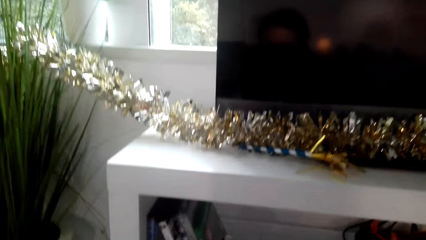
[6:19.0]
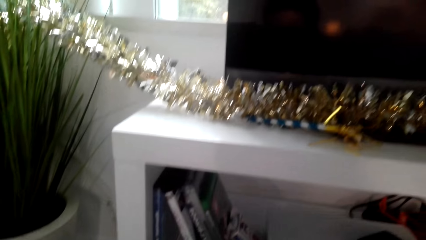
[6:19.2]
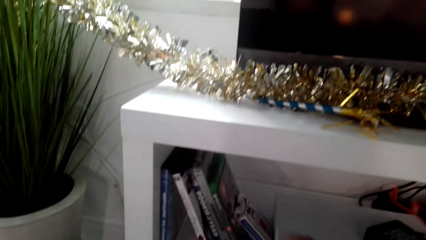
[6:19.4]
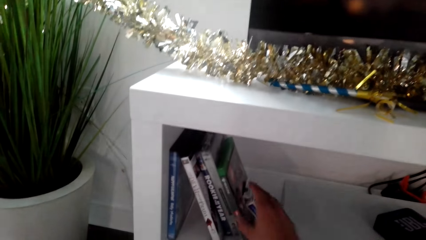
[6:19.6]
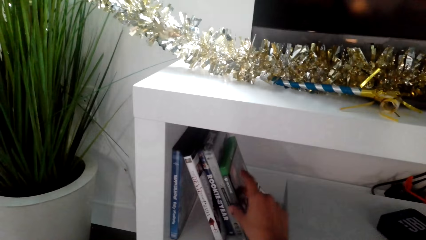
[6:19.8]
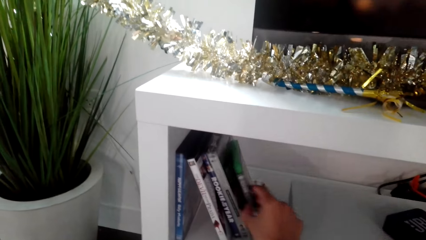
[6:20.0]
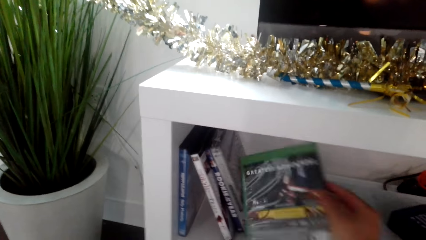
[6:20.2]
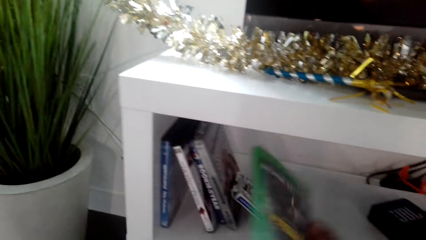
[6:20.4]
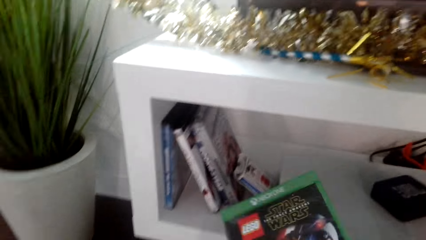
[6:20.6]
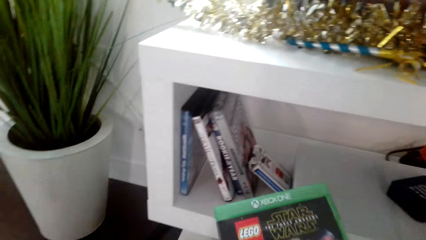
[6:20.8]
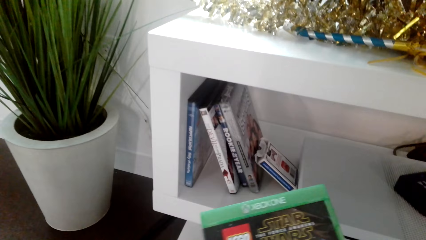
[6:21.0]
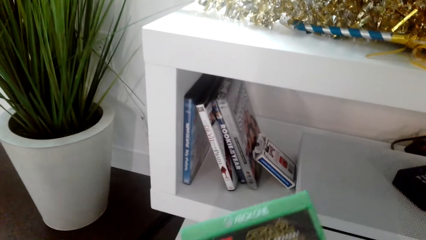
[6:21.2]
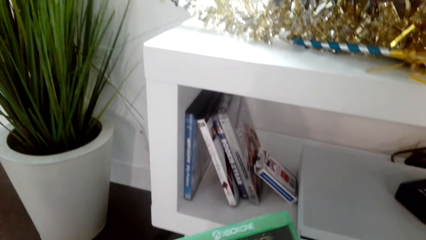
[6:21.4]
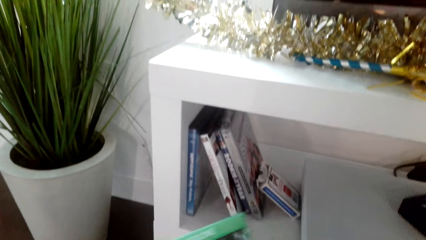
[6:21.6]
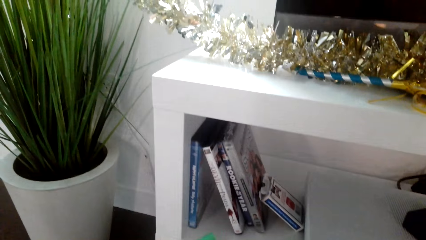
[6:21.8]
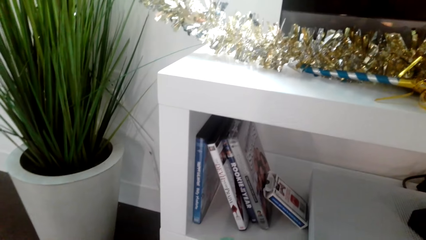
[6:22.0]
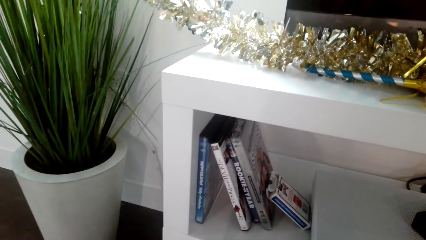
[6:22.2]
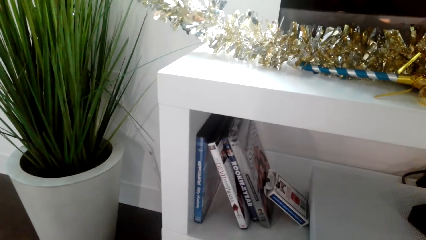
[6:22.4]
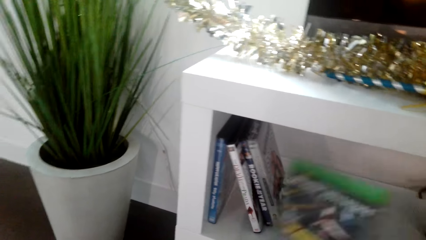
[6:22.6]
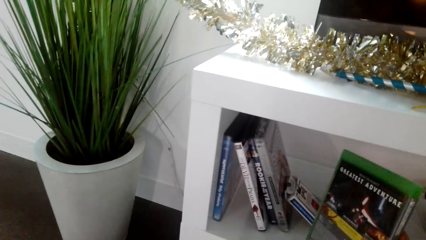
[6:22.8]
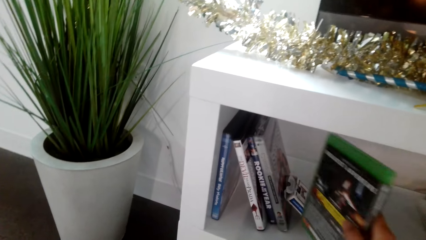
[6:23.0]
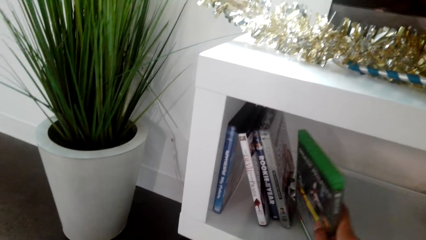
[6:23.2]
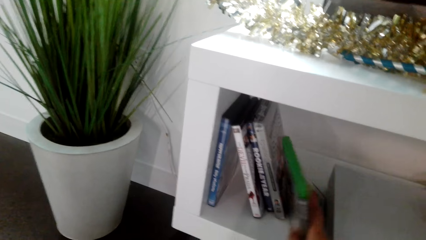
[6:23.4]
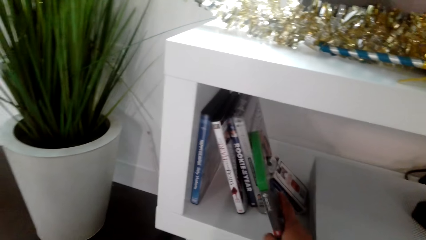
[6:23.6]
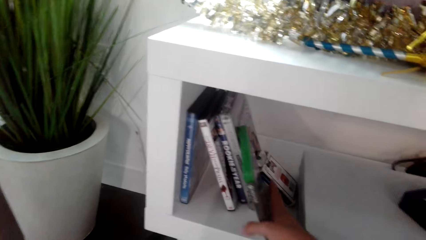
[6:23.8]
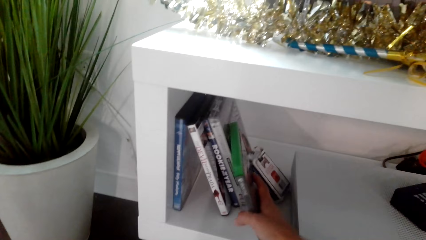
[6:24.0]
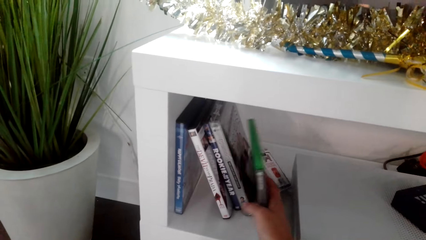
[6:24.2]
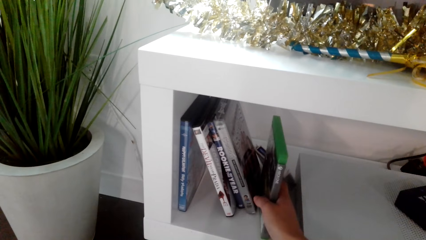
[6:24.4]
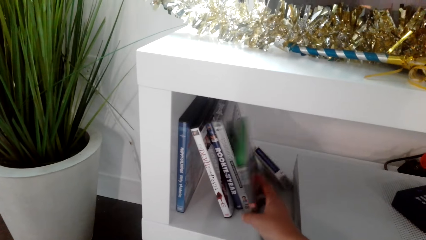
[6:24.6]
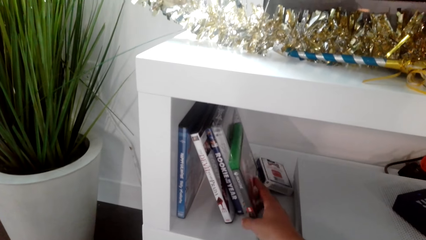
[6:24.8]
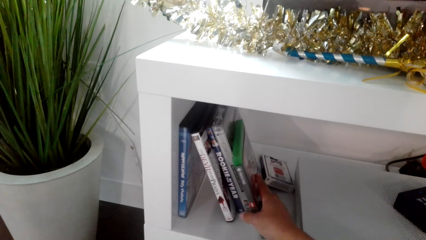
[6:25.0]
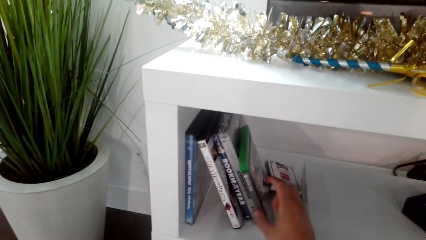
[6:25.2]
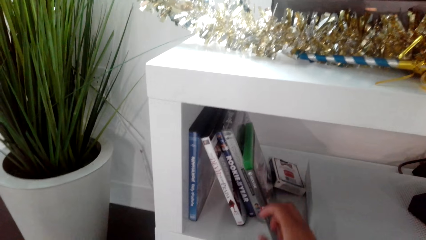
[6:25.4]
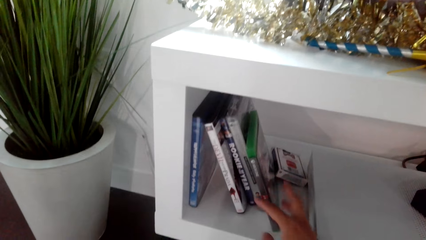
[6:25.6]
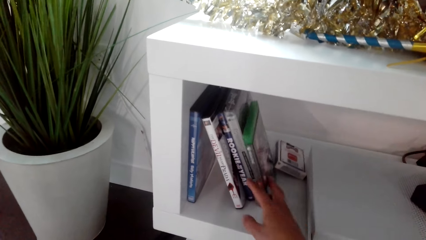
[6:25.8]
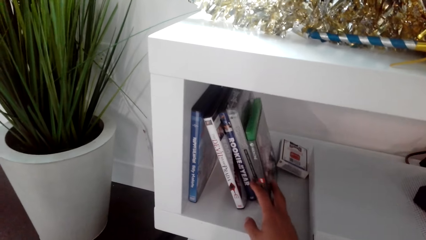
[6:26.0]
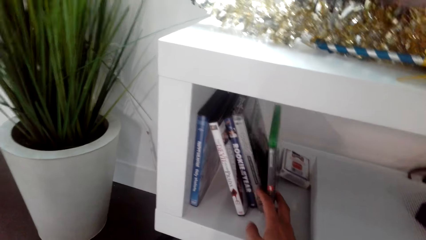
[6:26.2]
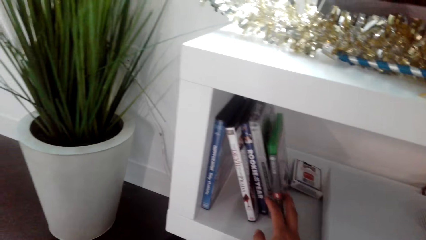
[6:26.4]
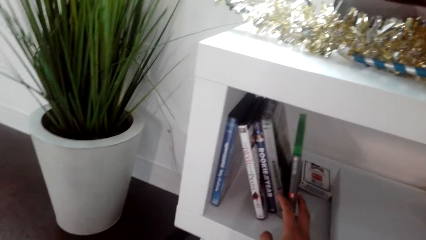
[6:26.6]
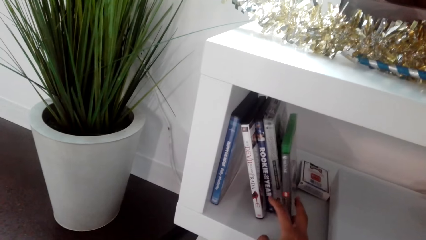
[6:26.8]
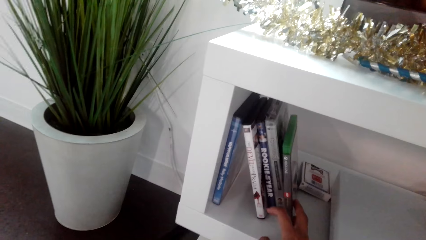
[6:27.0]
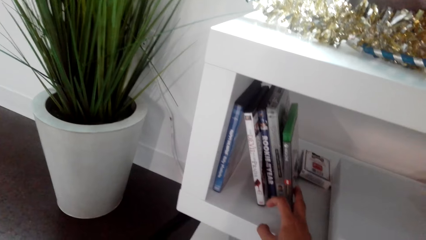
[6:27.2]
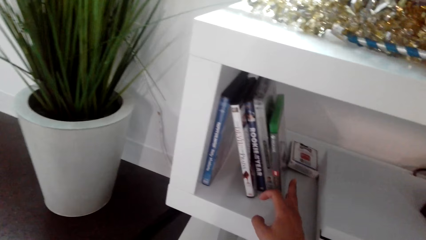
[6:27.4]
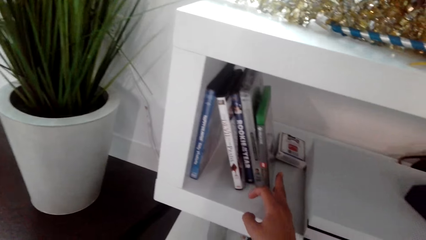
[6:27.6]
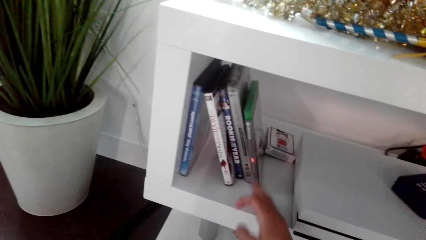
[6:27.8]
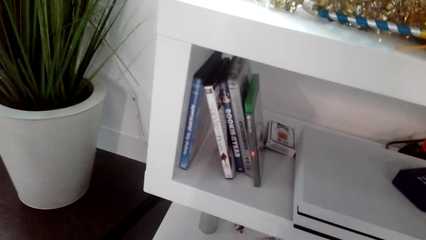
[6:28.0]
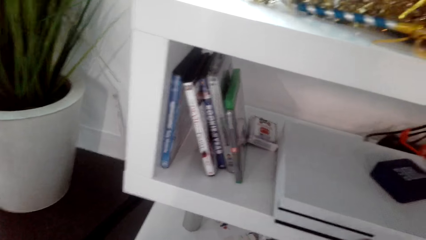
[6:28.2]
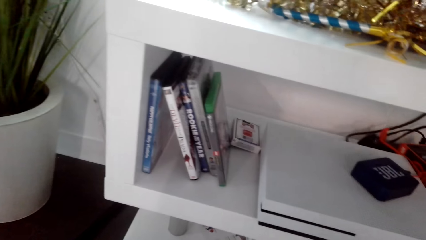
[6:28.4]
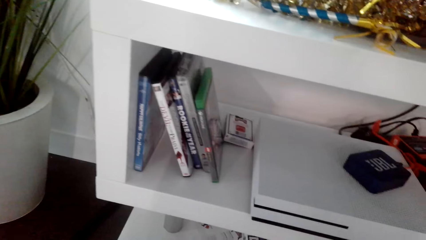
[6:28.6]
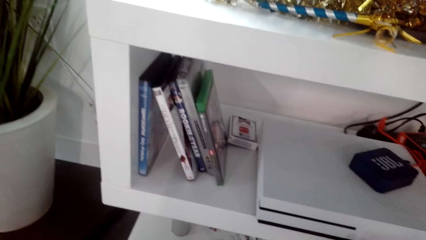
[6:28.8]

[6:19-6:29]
The camera wearer picks a book on the bookshelf. They look at the book cover. They put the book on the bookshelf.

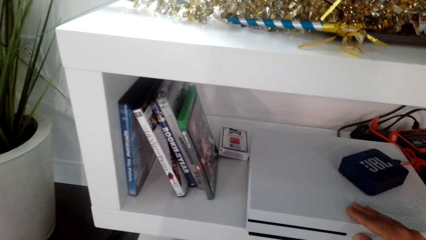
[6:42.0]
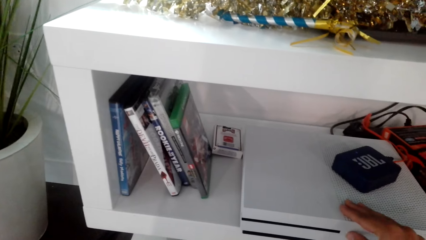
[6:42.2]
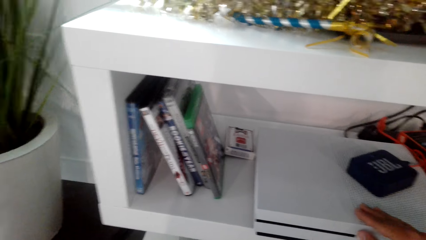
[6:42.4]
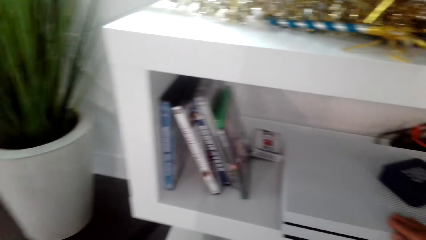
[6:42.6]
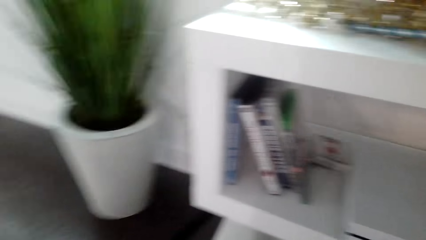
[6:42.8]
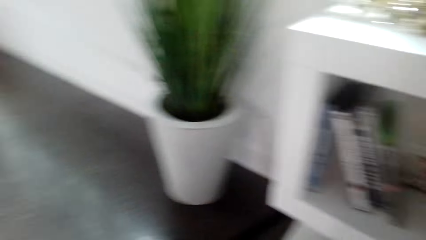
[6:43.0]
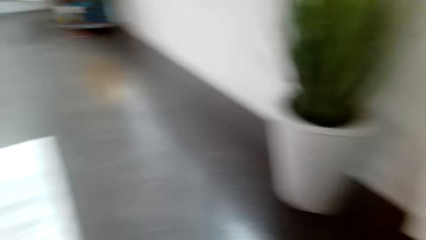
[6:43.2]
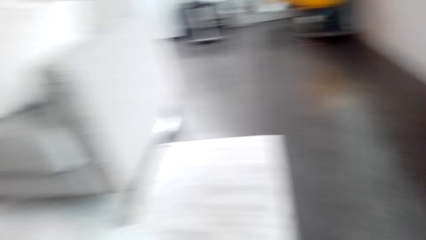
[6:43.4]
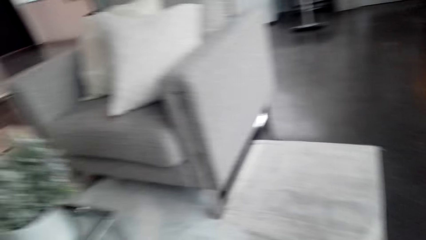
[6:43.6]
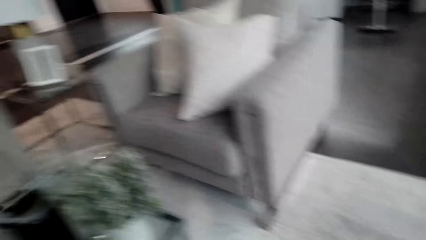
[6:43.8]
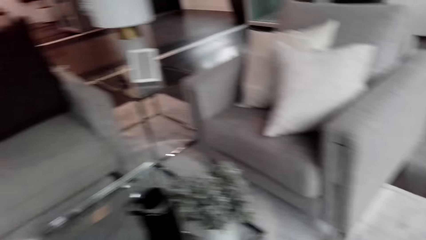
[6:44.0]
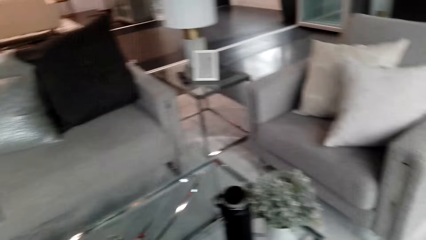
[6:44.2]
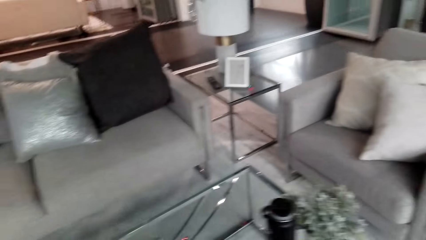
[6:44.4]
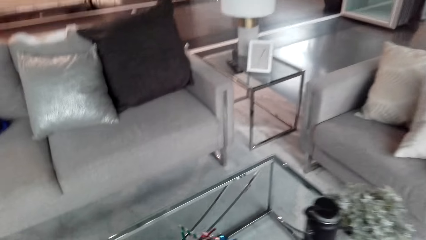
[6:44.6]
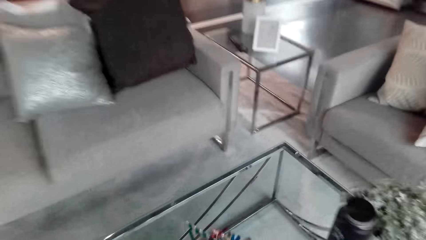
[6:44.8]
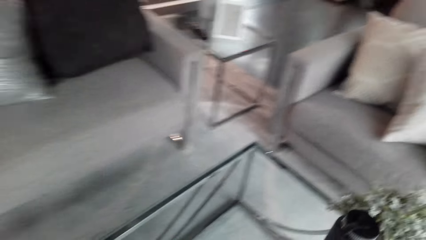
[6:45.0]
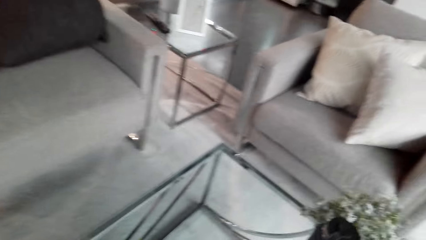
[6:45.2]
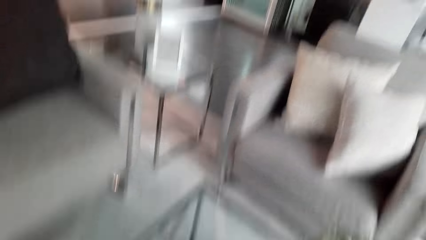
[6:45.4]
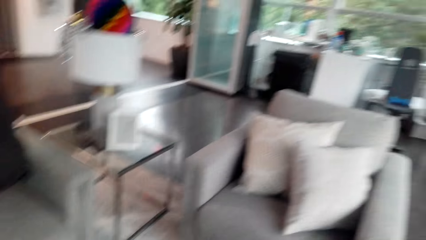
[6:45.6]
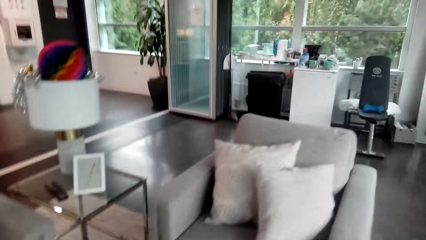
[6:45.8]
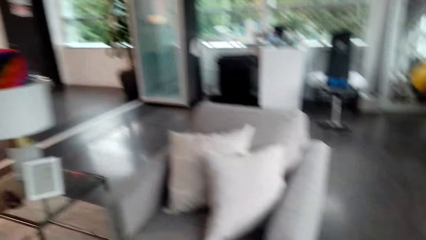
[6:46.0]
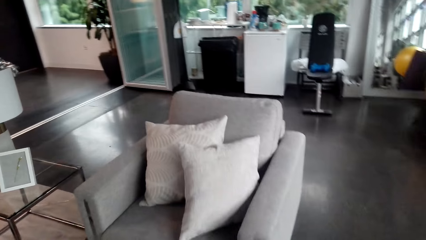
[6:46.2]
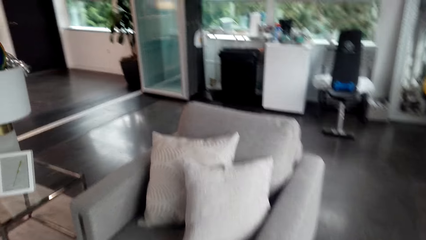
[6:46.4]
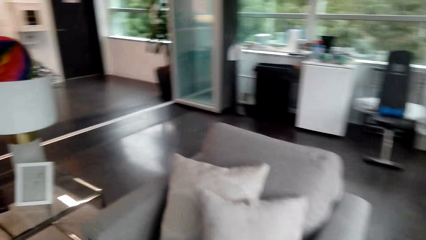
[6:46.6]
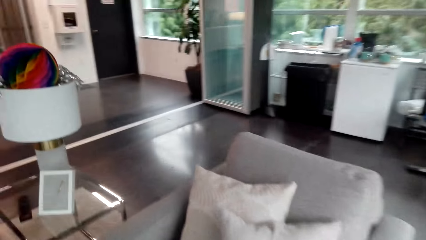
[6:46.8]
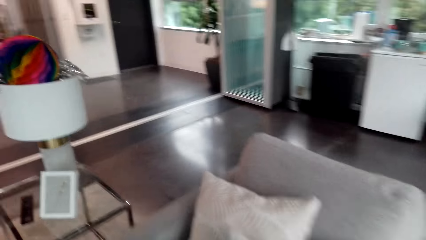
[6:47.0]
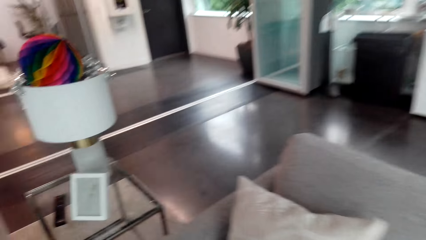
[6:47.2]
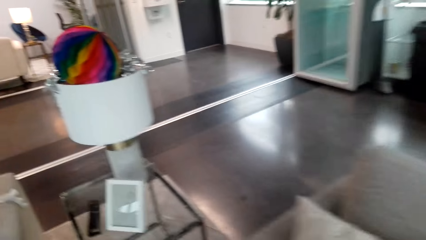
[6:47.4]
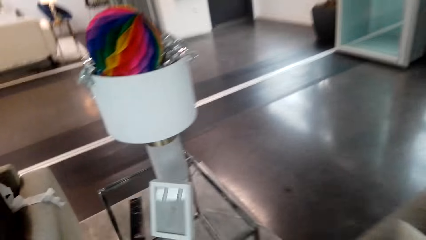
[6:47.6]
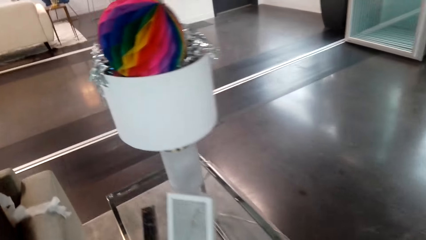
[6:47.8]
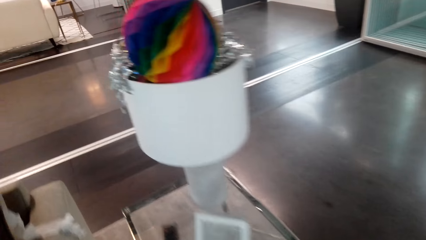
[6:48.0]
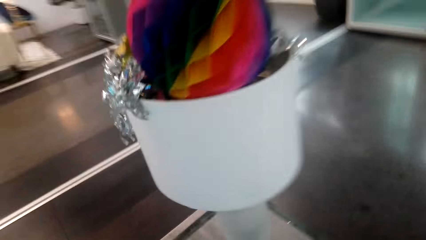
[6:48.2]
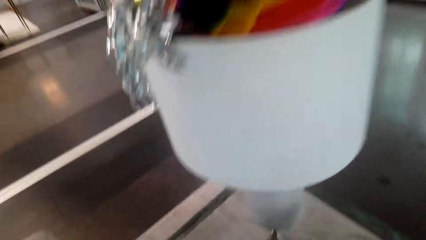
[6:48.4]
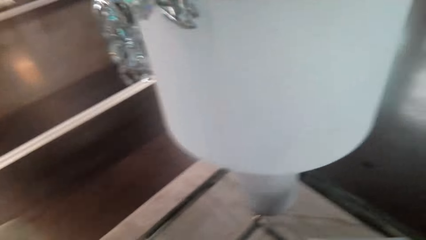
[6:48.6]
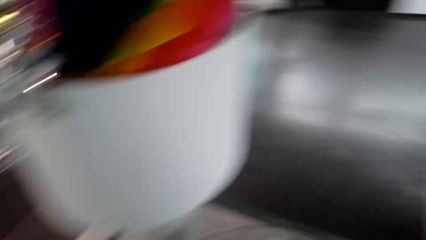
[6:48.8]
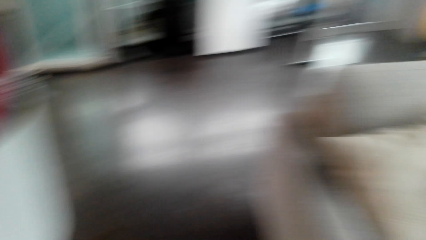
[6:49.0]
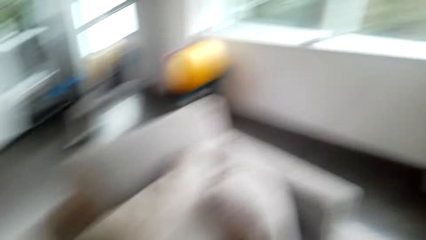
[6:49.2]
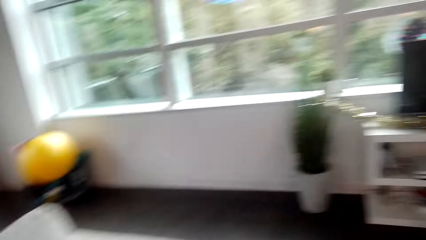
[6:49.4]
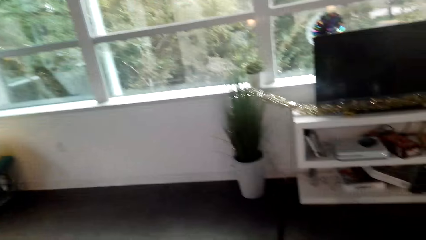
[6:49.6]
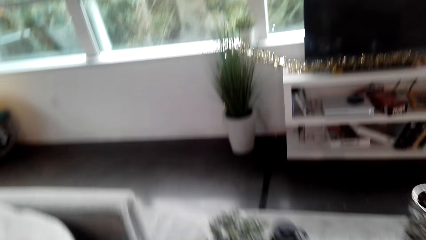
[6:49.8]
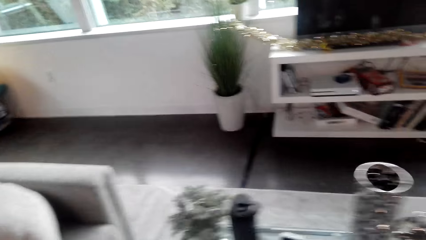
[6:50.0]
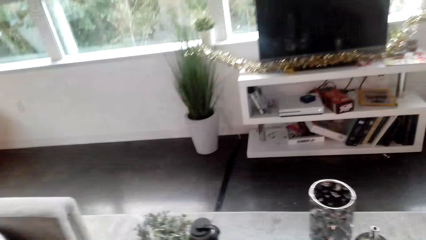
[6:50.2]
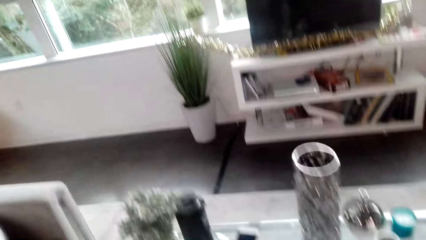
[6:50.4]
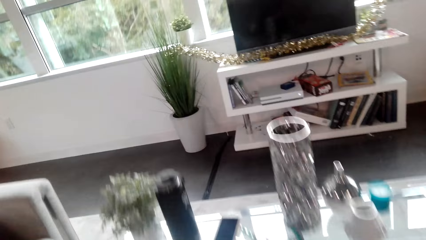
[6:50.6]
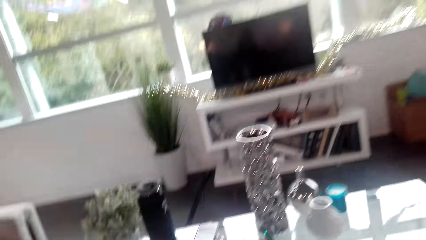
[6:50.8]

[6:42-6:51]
The camera wearer moves around the room. They pick the remote control.
